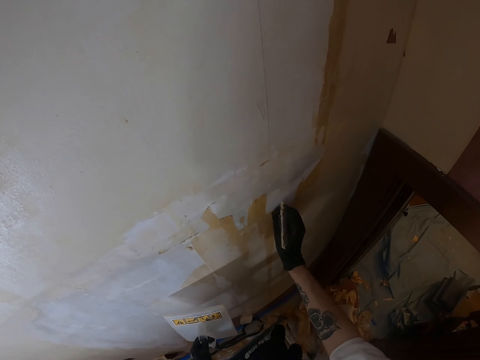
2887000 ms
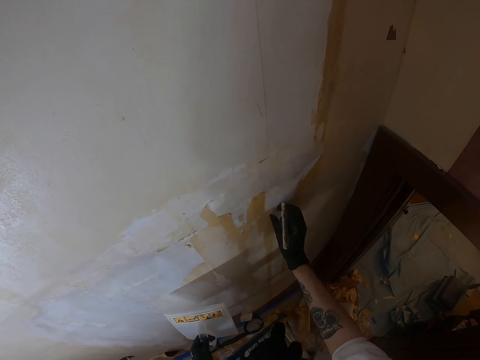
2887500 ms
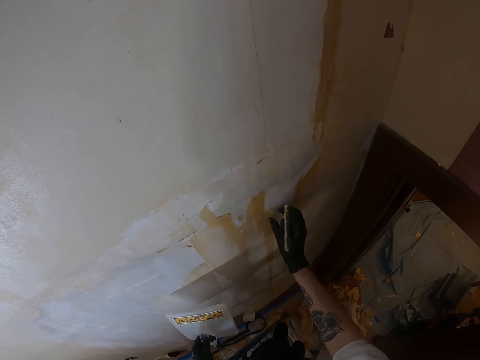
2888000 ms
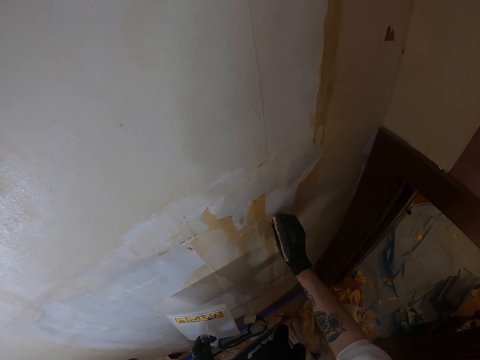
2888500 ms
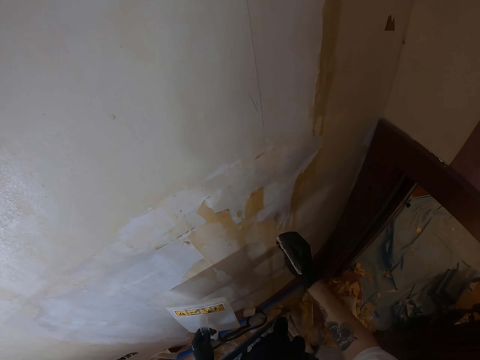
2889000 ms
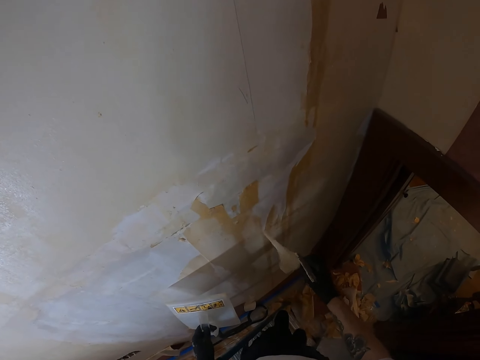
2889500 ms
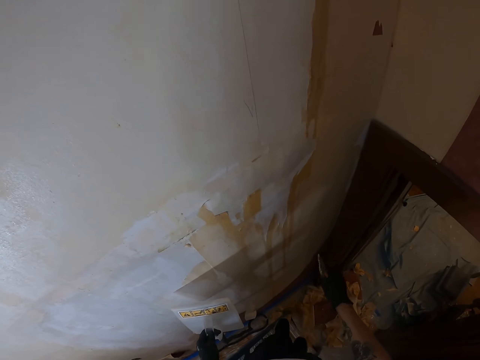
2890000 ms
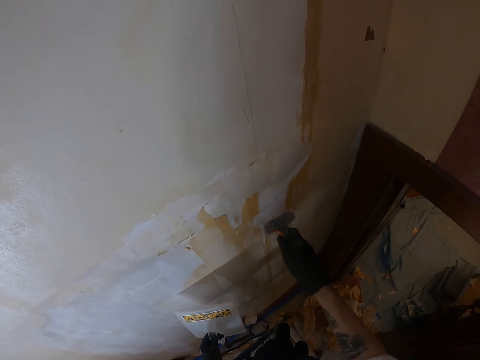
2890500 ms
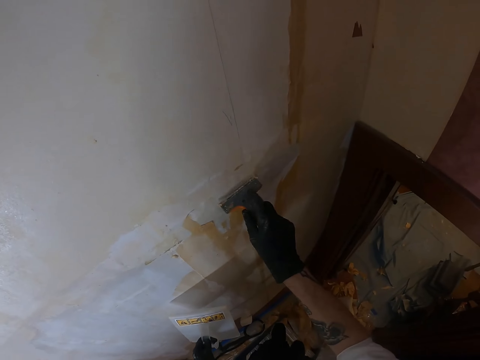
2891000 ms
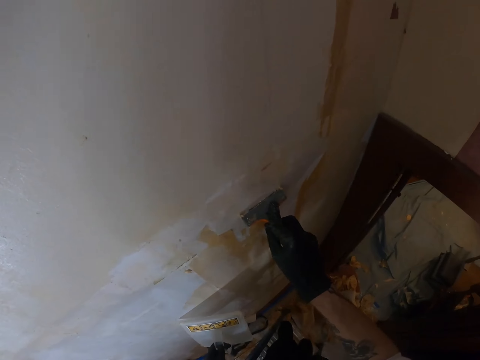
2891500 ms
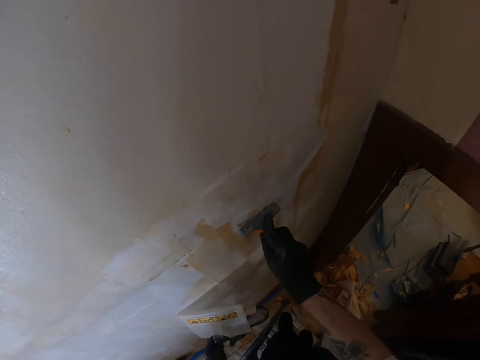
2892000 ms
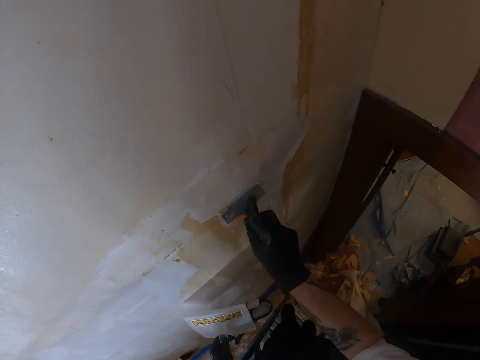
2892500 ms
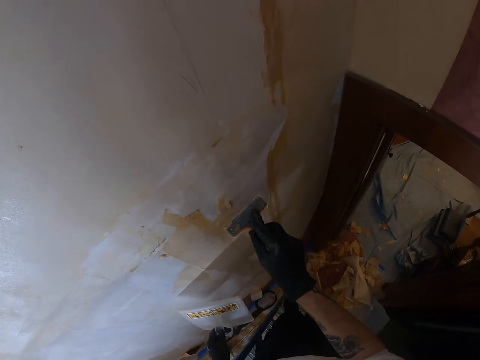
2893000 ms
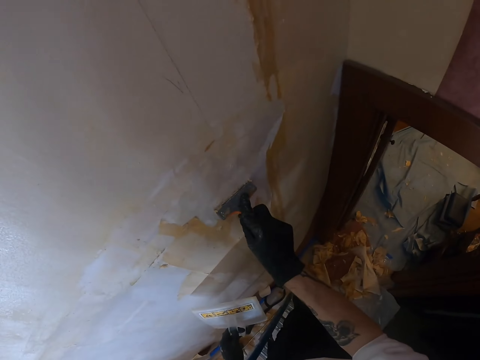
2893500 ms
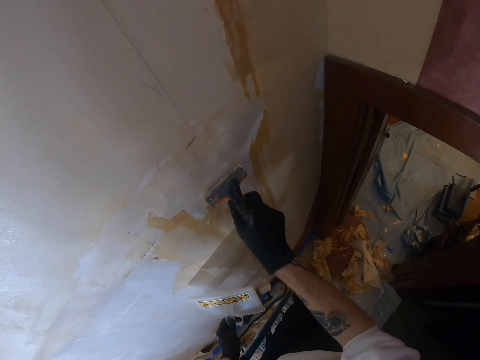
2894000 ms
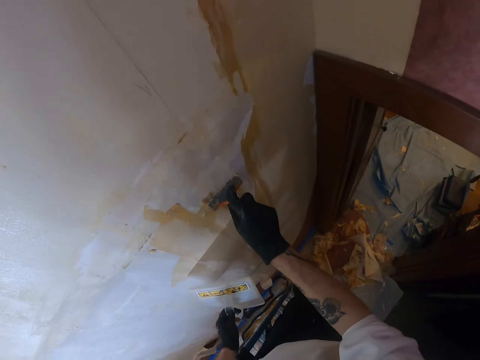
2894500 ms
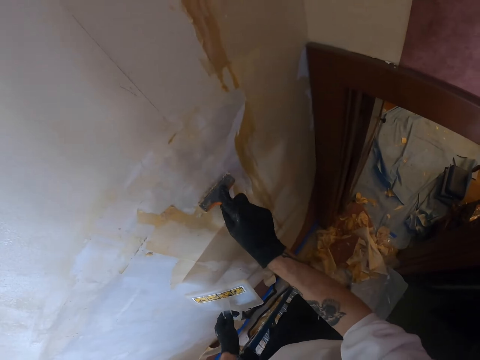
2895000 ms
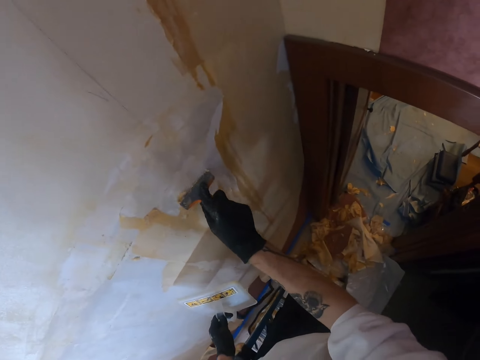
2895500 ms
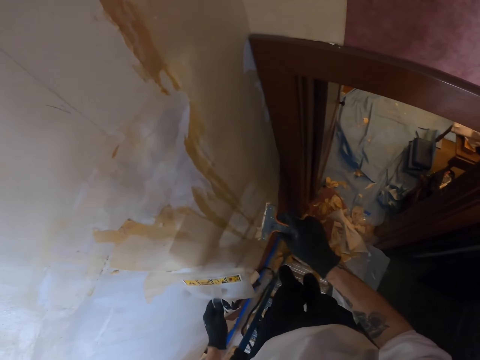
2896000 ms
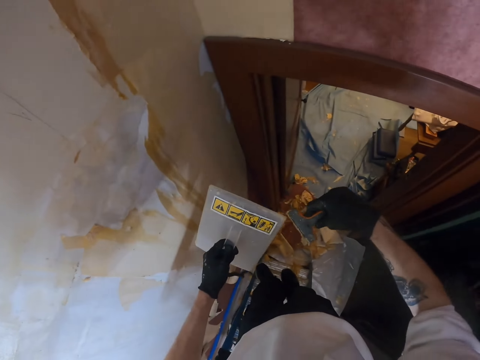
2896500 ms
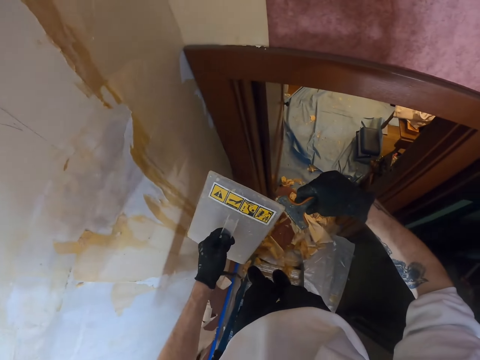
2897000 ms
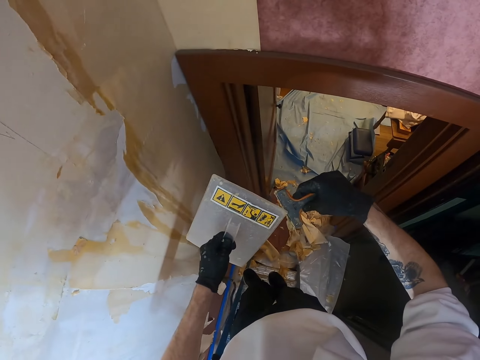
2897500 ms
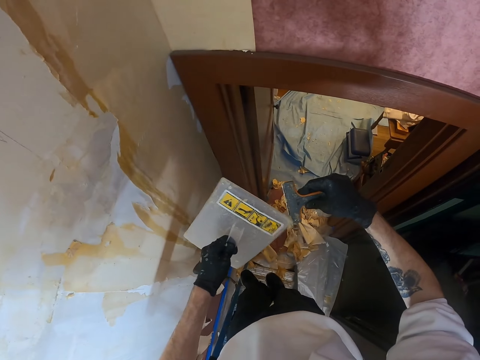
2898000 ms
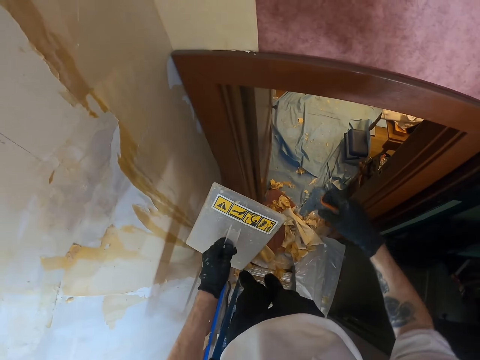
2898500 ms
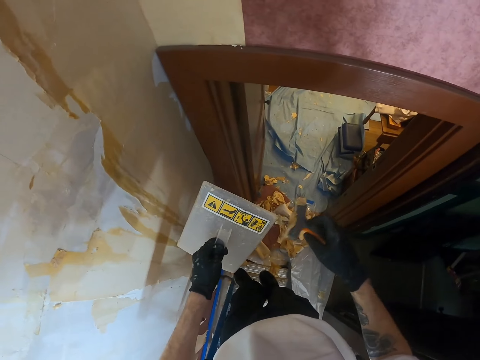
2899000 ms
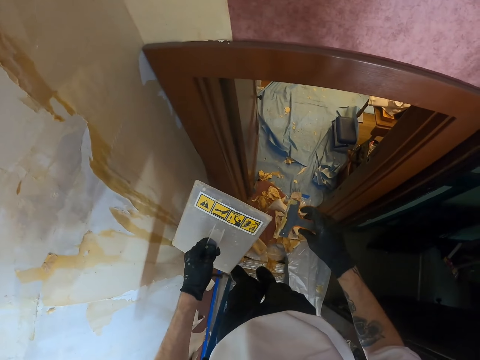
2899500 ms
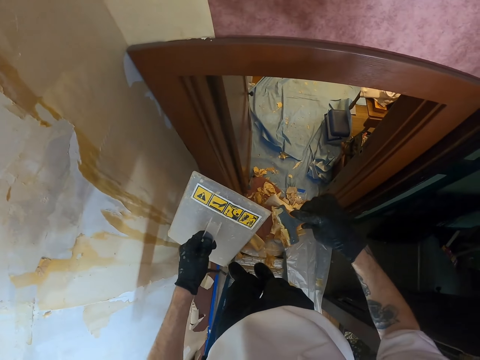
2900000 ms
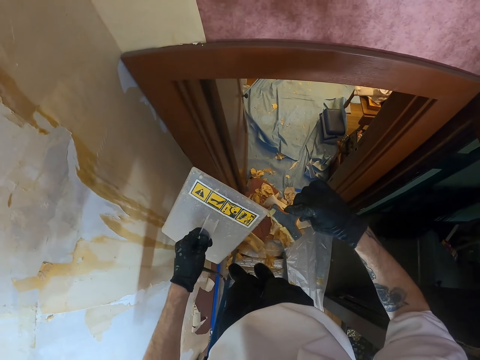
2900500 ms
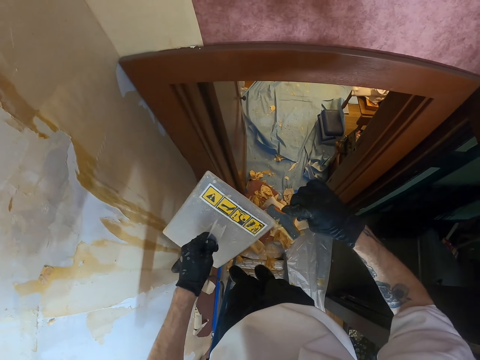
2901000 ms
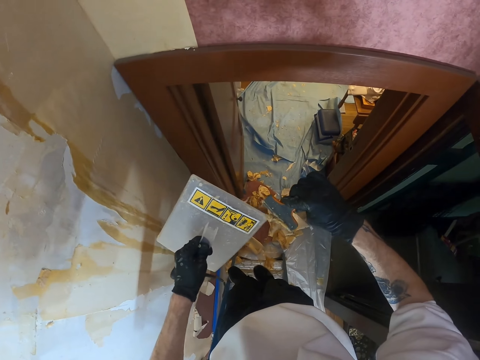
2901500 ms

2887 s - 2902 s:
The camera wearer removes the wallpaper with a putty knife. They remove the wallpaper from the putty knife with a steamer.

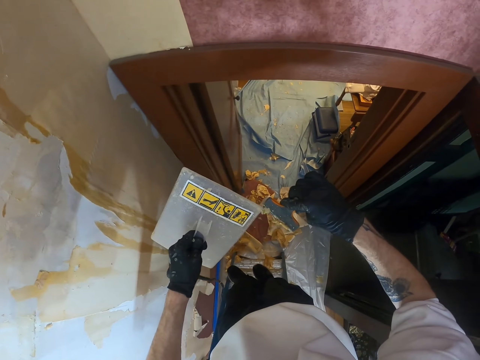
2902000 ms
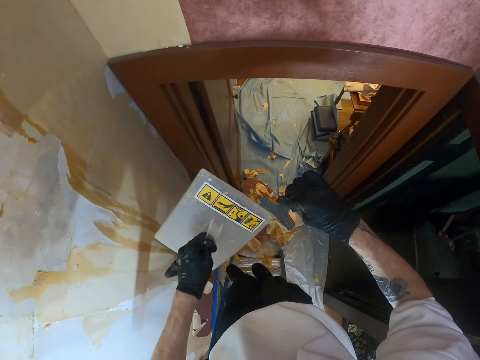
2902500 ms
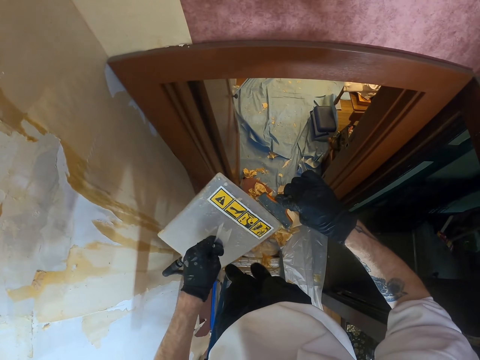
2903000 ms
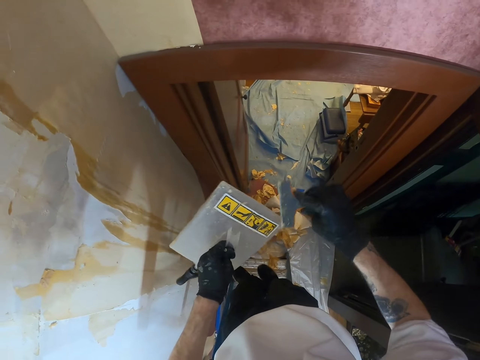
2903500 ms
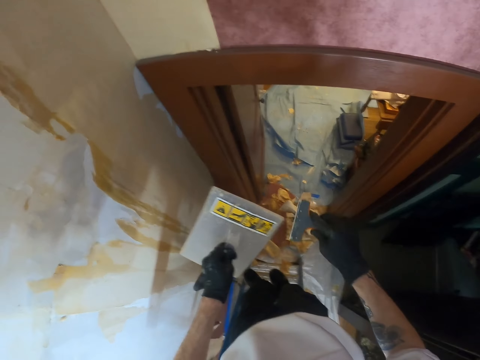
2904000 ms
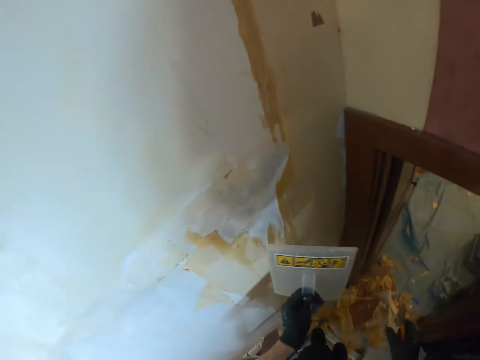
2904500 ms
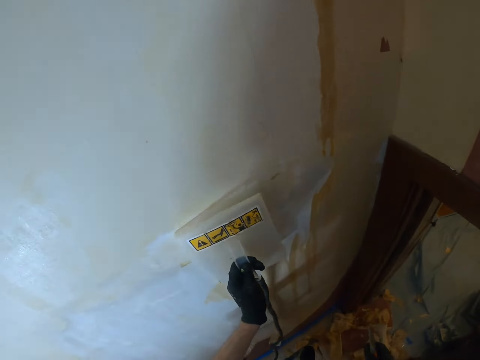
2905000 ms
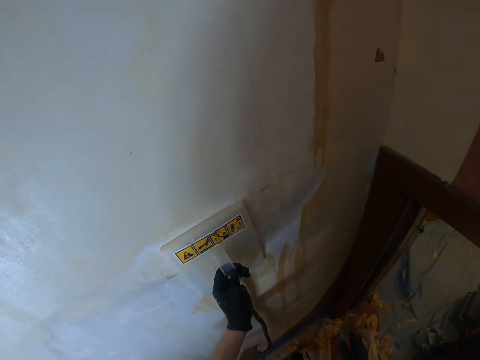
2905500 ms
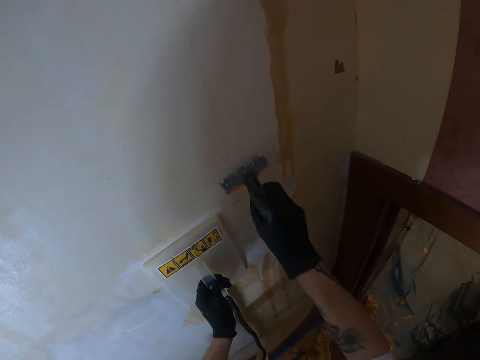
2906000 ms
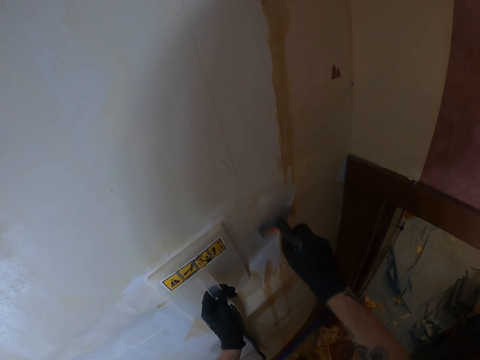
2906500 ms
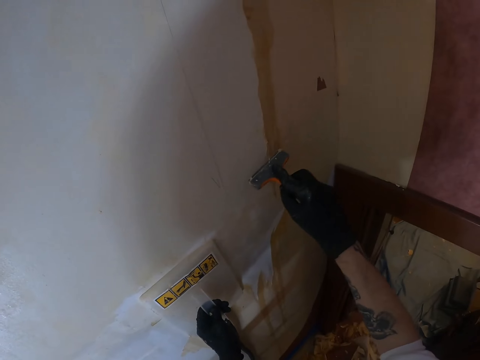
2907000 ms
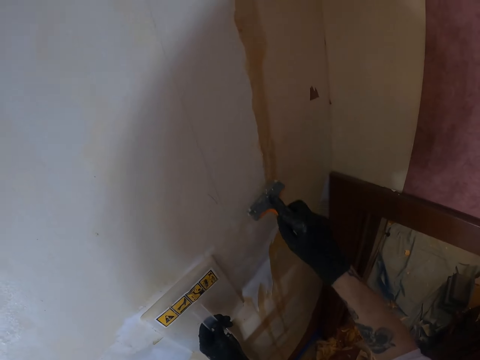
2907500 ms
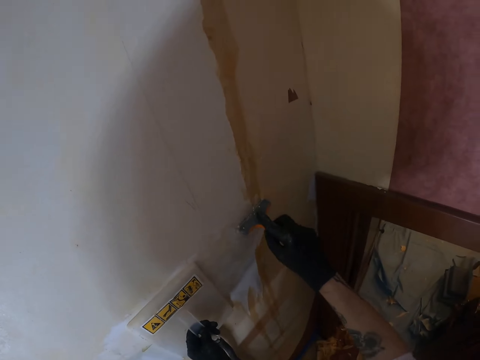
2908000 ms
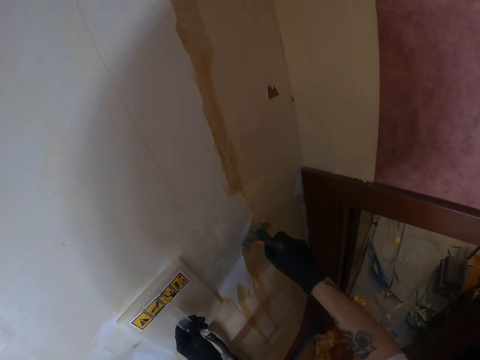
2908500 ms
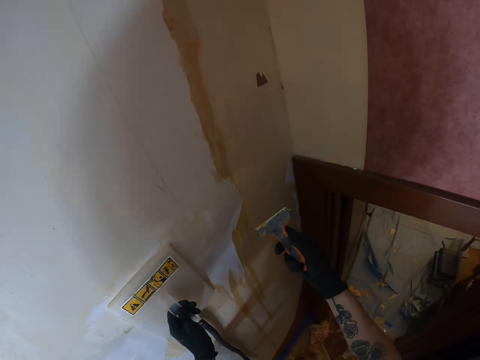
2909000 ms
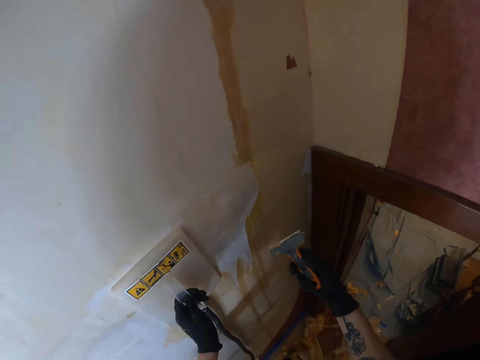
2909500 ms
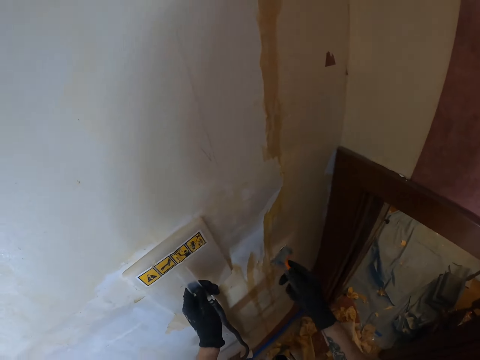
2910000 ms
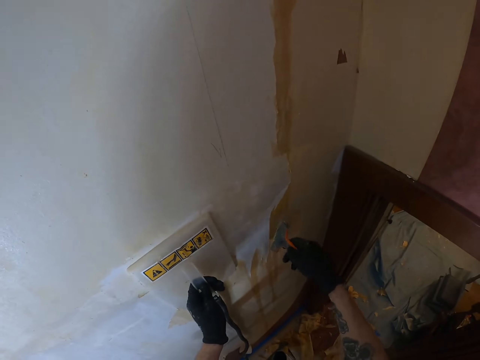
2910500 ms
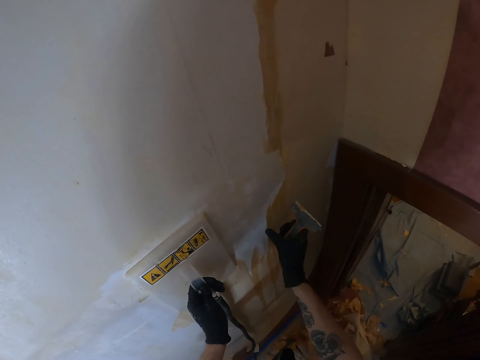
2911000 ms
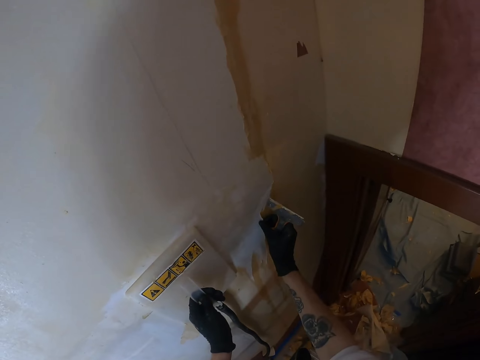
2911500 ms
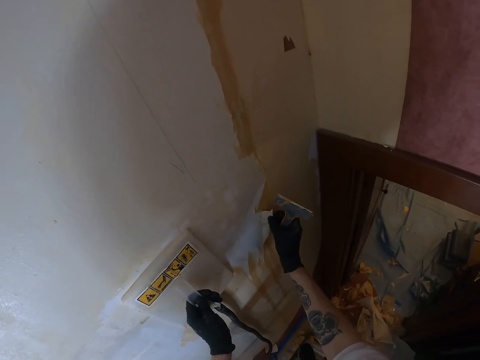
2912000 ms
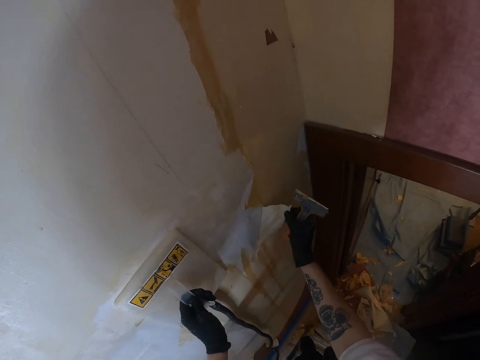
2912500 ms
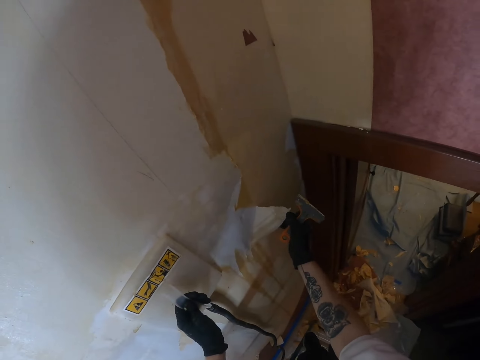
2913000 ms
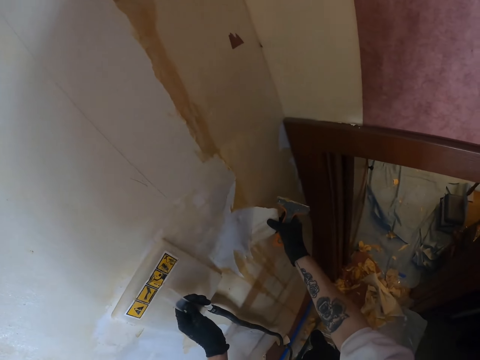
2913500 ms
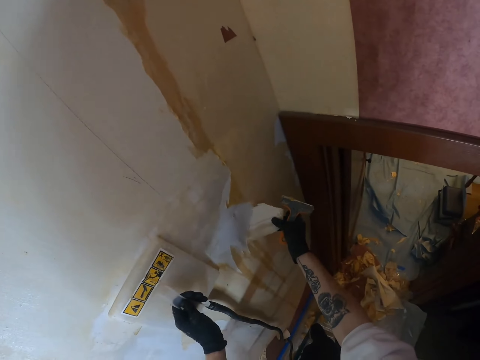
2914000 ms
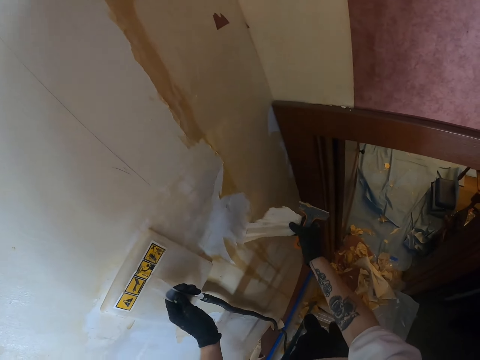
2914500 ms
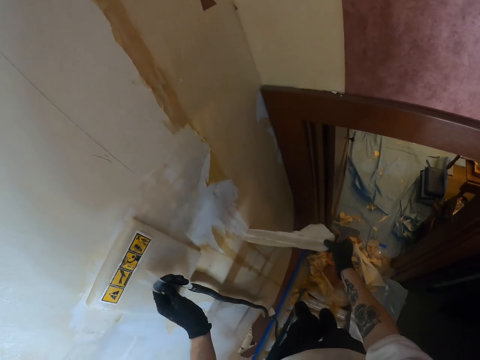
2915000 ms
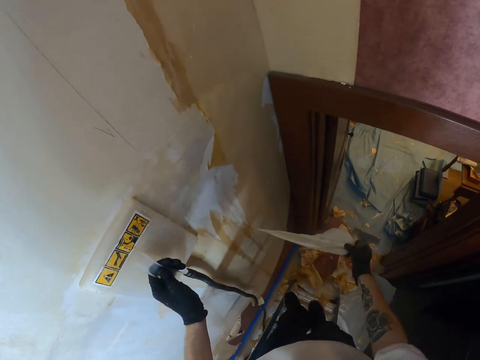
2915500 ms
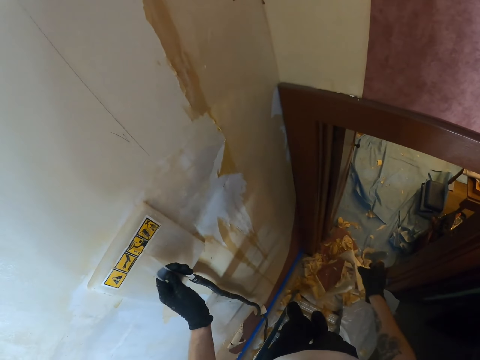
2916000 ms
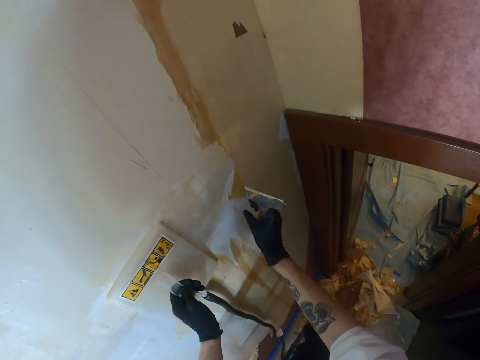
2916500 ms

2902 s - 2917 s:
The camera wearer removes the wallpaper on the scraper with the steamer. He places the steamer on the wall. He removes the wallpaper with the scraper. He looks at the scraper. He removes the wallpaper with his hand.
